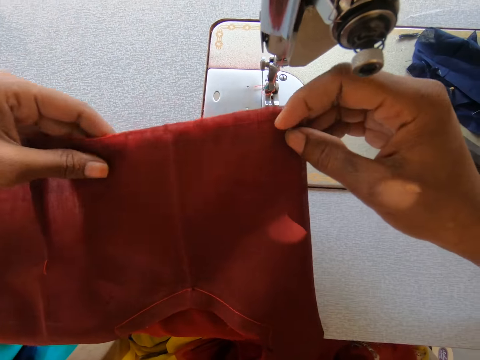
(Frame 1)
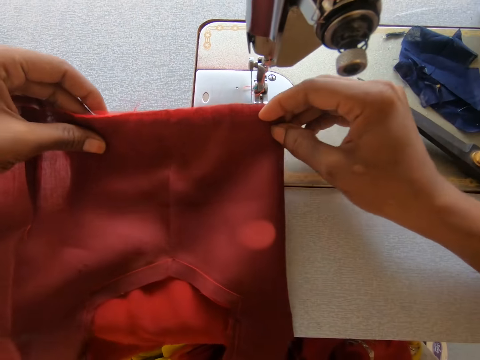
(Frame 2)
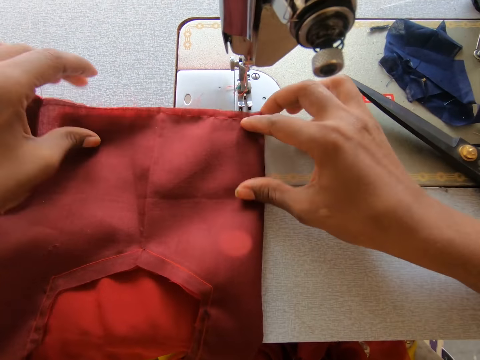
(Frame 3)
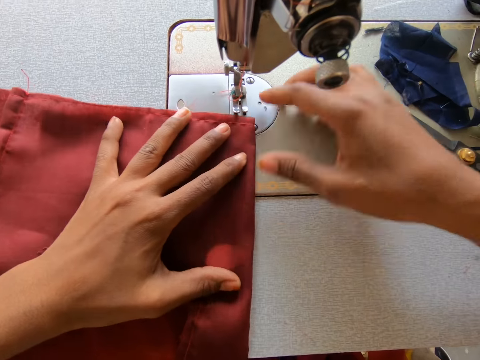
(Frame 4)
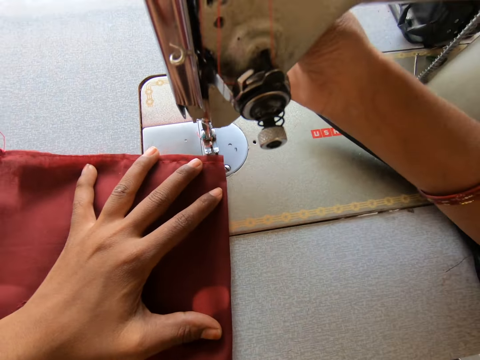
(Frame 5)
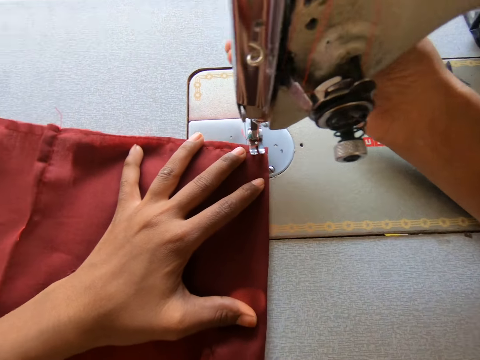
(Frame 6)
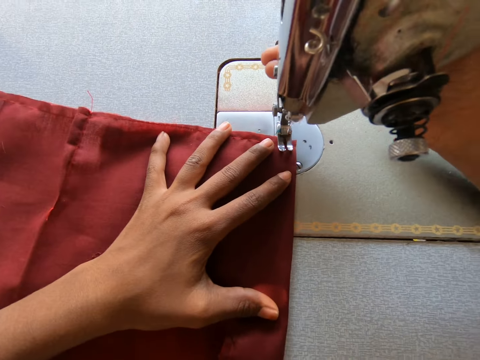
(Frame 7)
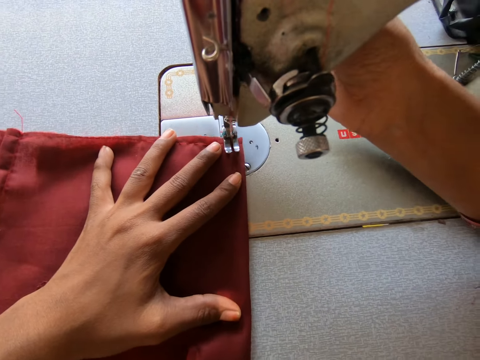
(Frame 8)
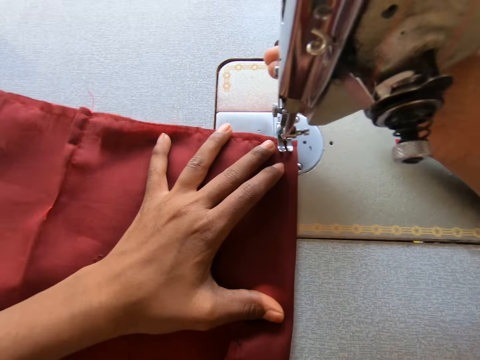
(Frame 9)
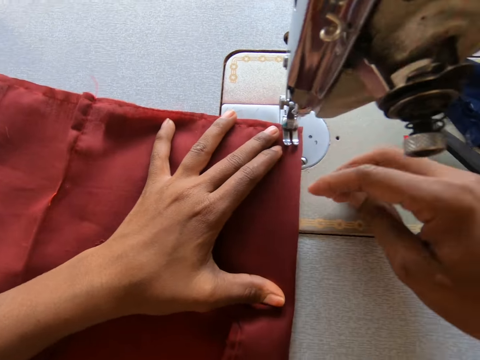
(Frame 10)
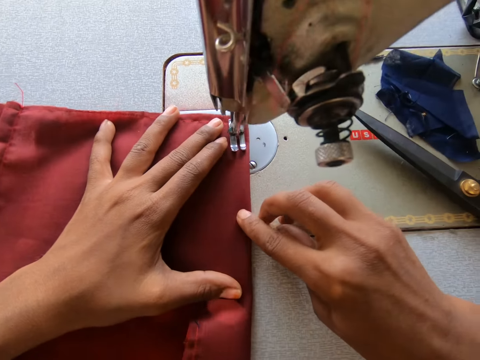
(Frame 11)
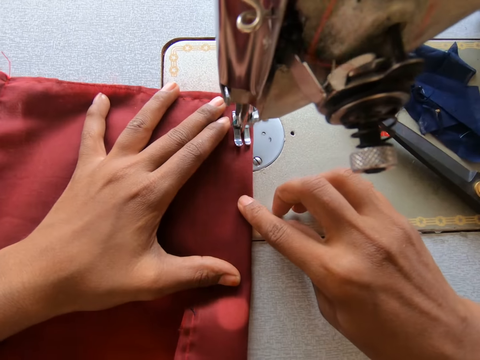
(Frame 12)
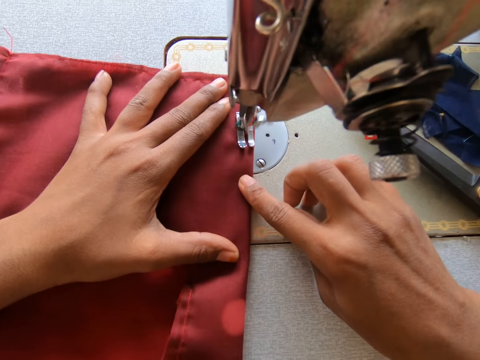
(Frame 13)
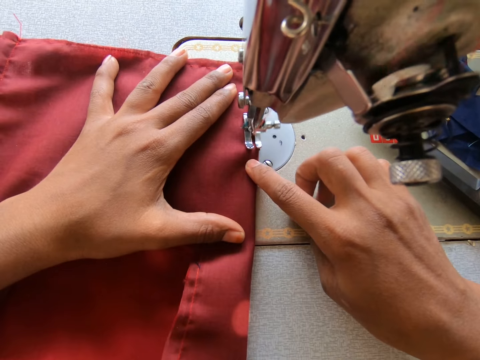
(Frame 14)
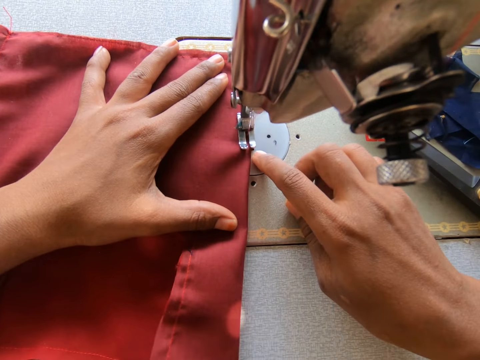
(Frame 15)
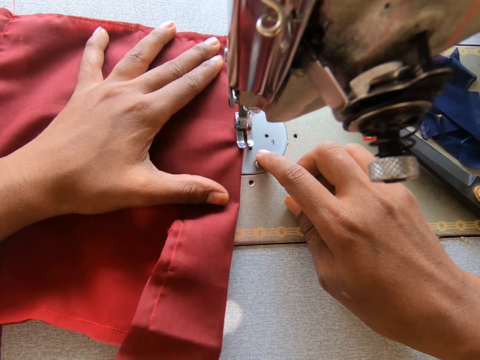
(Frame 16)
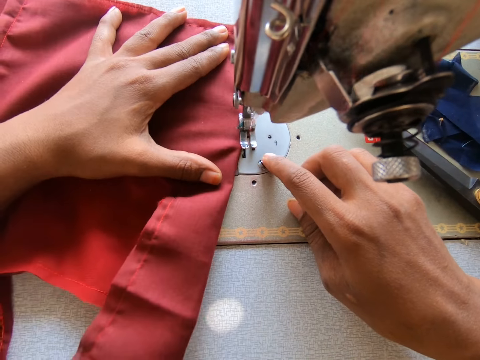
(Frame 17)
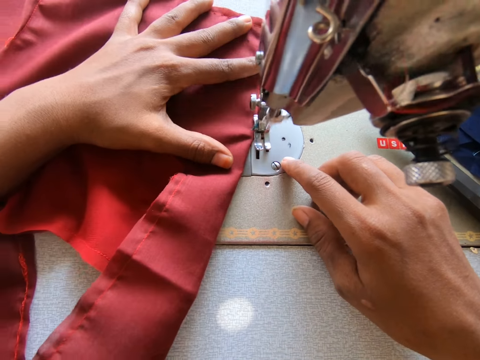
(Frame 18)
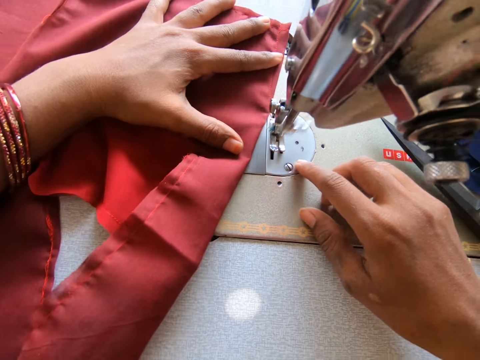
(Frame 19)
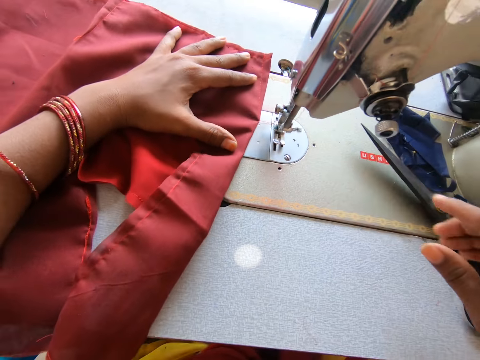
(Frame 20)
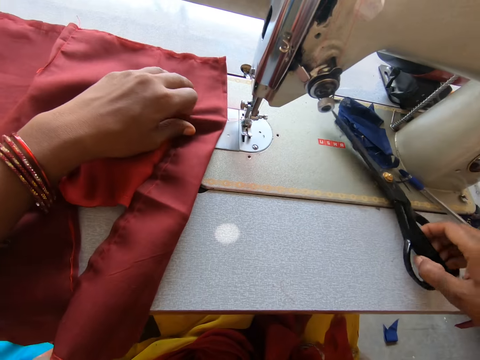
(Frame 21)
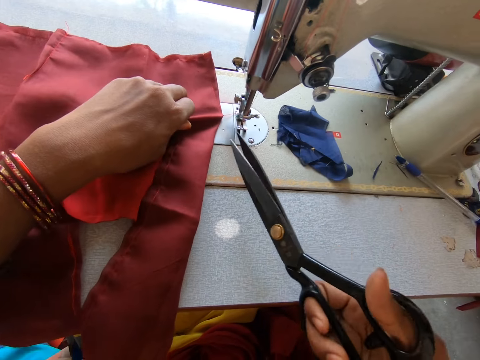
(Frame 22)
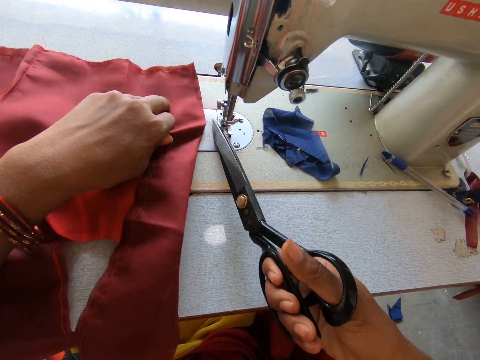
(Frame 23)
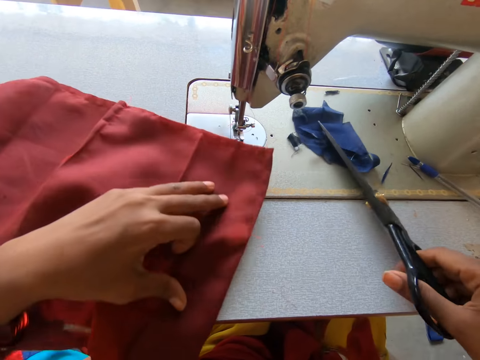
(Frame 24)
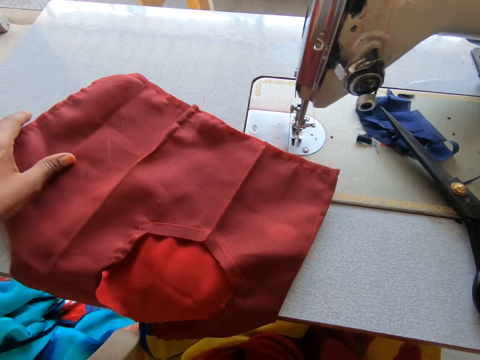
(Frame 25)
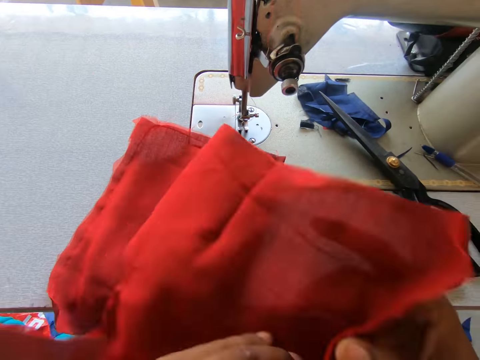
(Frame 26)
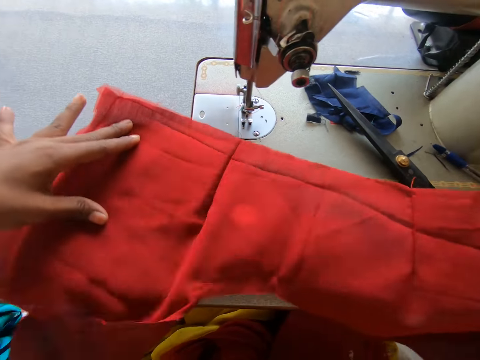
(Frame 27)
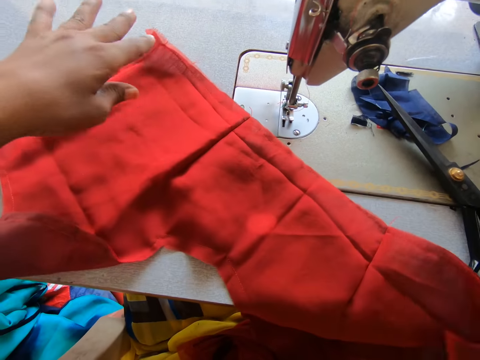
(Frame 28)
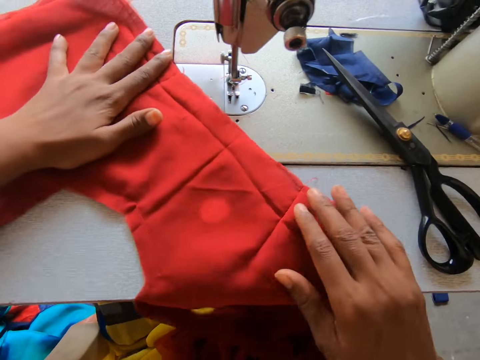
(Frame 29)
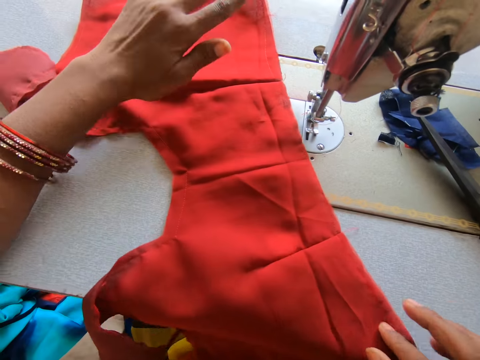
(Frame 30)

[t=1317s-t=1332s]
The camera wearer sews the piece of cloth with the sewing machine. They take the scissors on the sewing machine and cut the yarn cord with the scissors.

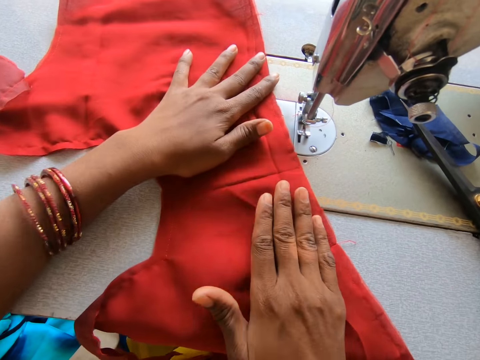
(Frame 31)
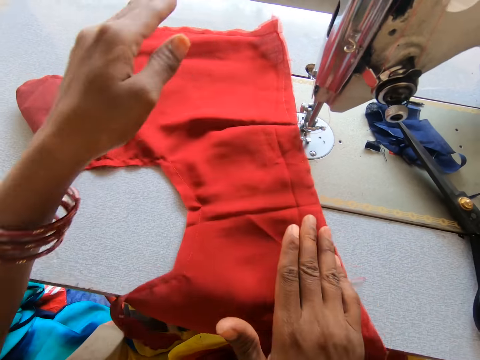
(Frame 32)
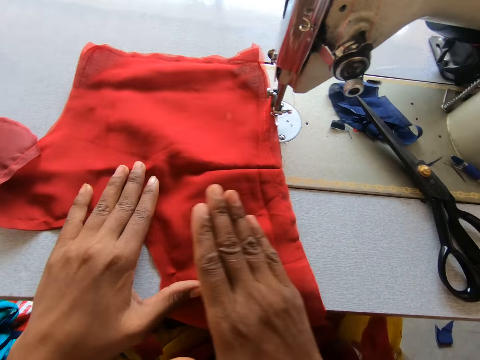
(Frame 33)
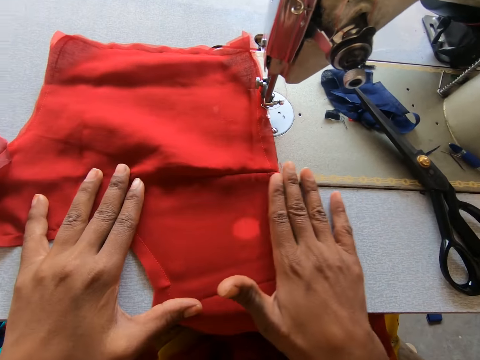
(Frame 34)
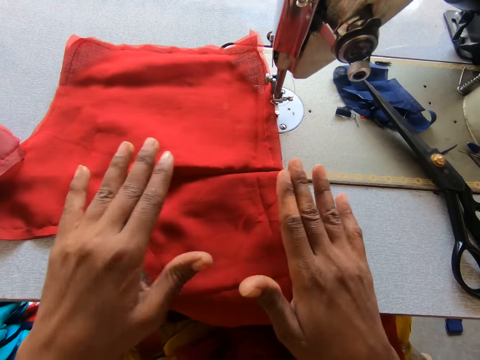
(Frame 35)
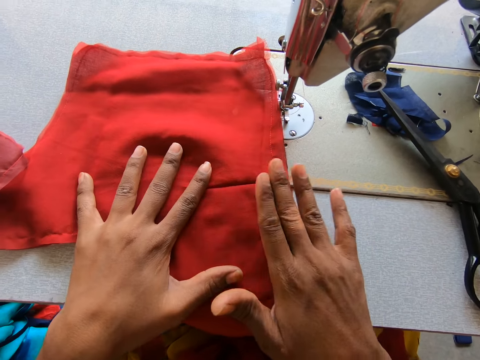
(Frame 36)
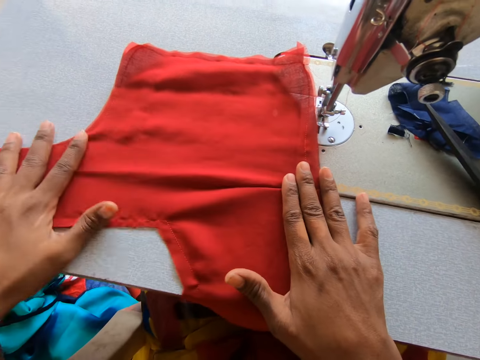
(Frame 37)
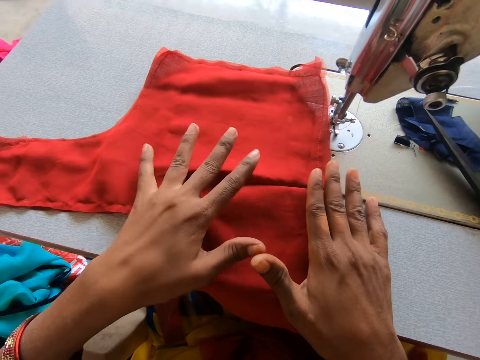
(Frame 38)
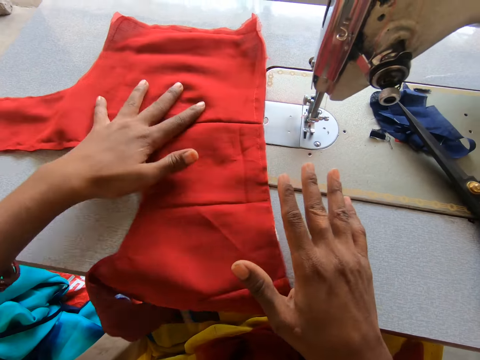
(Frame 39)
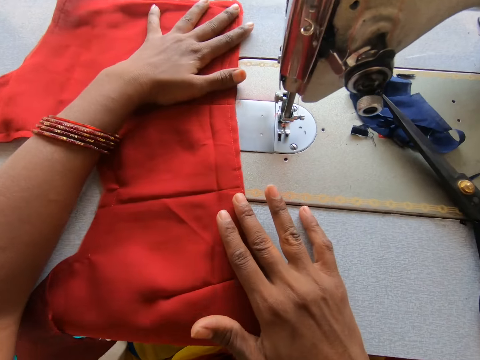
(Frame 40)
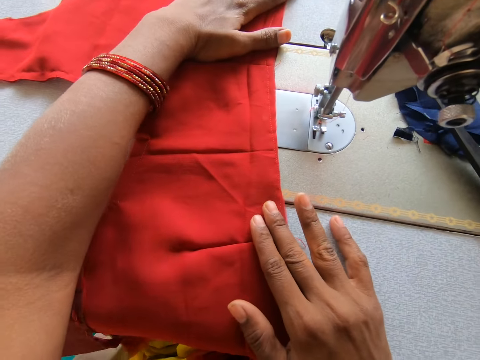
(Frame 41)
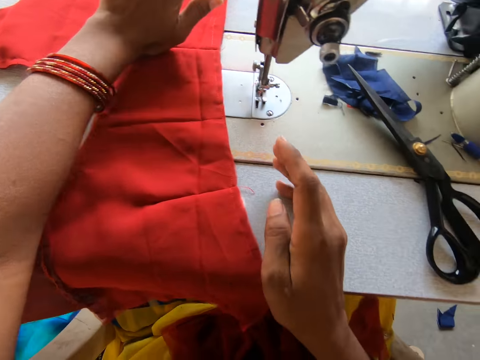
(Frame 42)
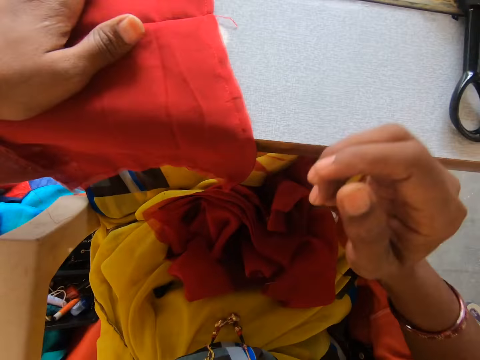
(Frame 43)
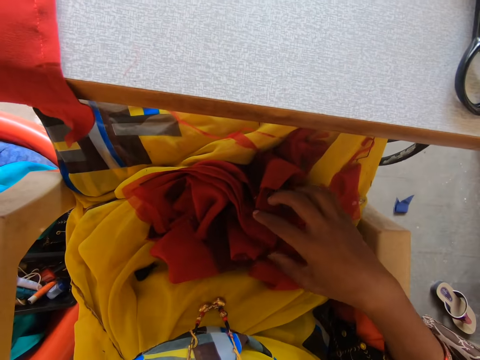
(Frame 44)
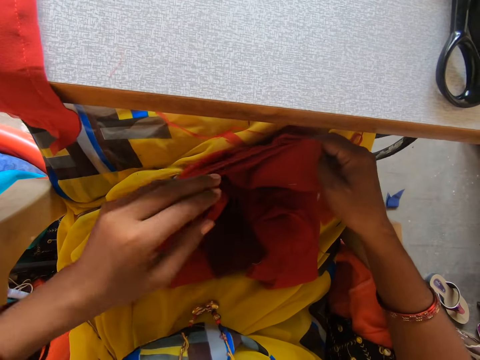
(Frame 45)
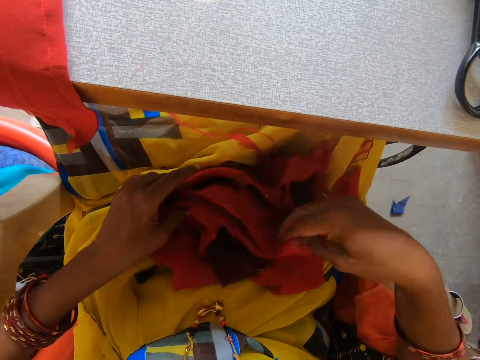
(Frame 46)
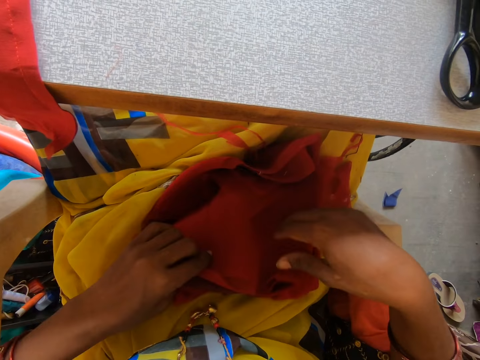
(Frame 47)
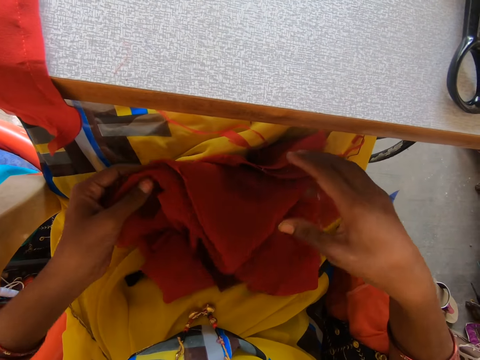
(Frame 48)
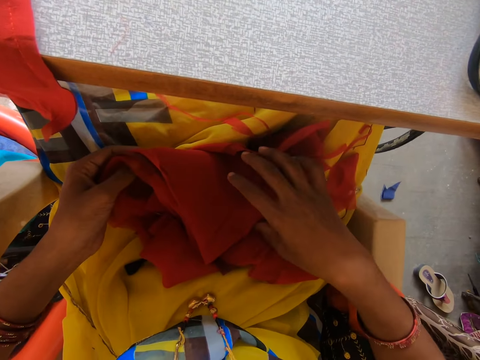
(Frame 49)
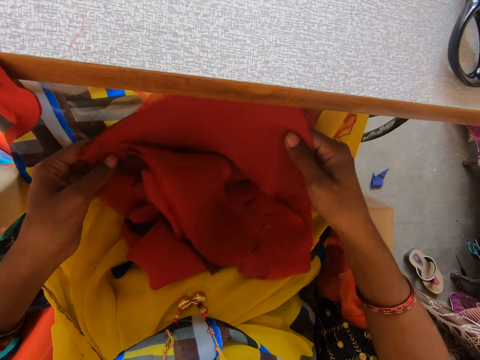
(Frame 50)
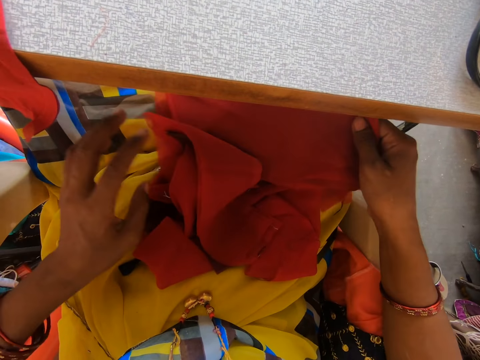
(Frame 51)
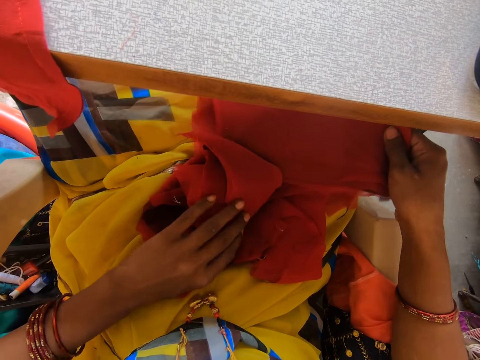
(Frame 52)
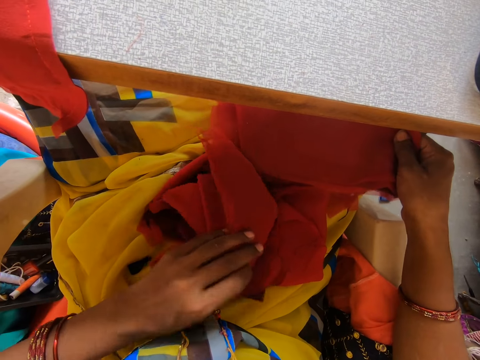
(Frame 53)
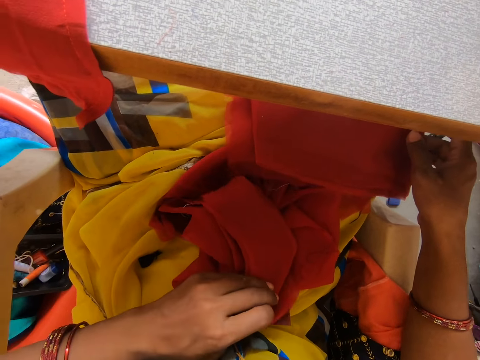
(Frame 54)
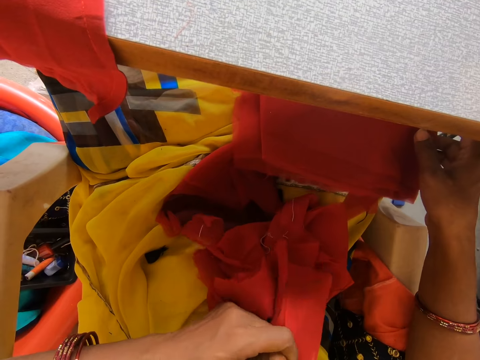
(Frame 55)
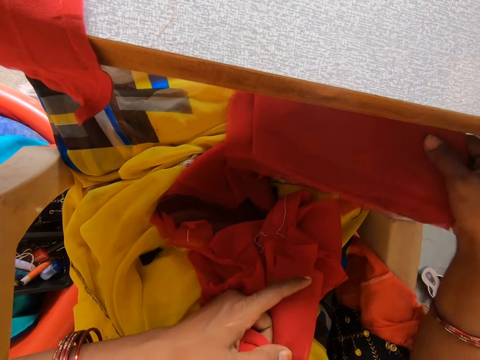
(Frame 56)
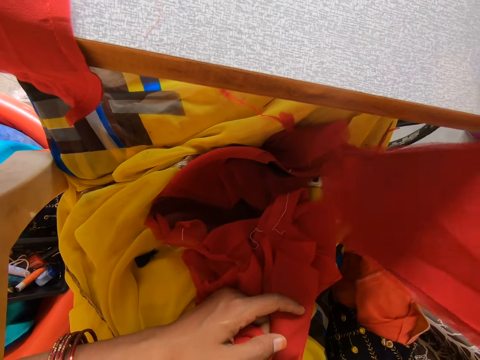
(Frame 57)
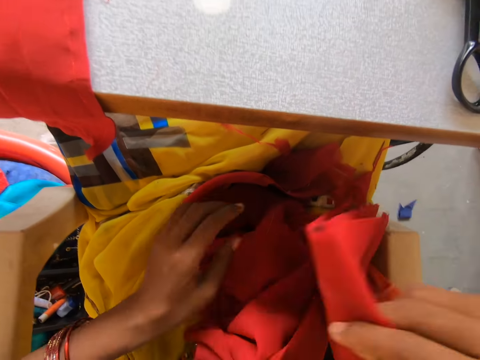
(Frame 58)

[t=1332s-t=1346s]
The camera wearer straightens the pieces of cloth with his hands. He picks up another piece of cloth under the sewing machine. He holds the cloth firmly.
